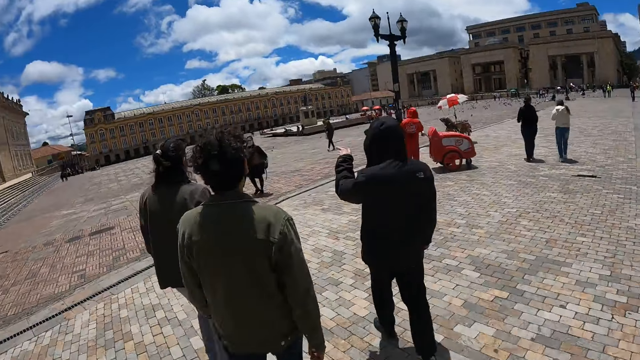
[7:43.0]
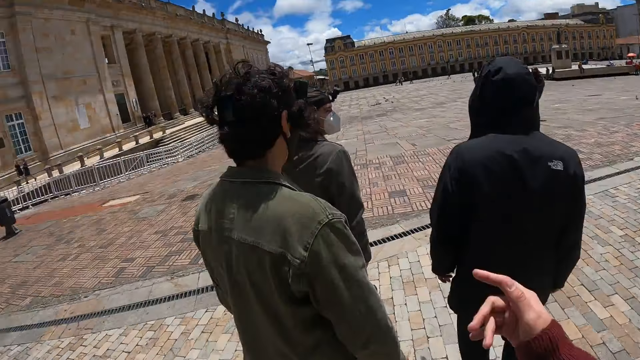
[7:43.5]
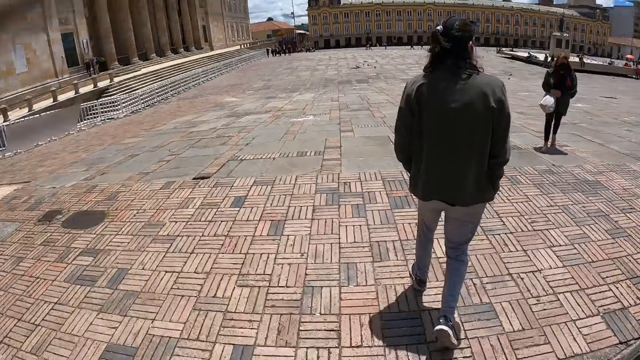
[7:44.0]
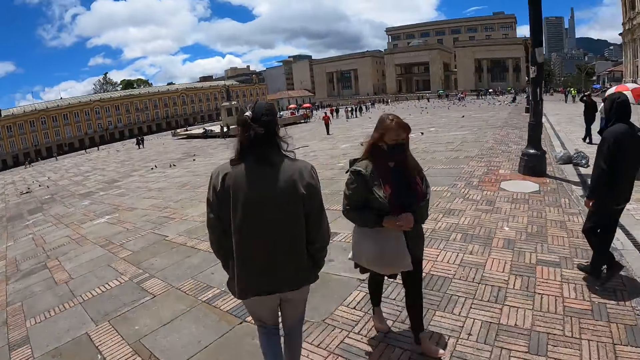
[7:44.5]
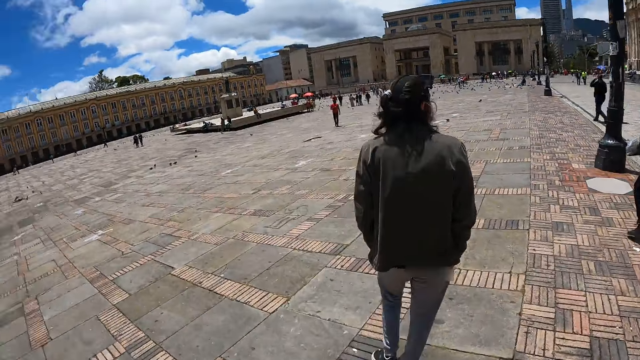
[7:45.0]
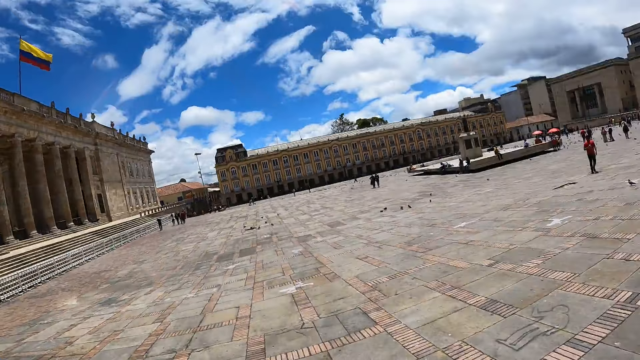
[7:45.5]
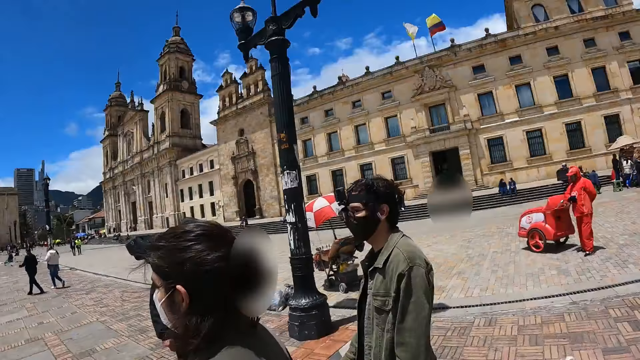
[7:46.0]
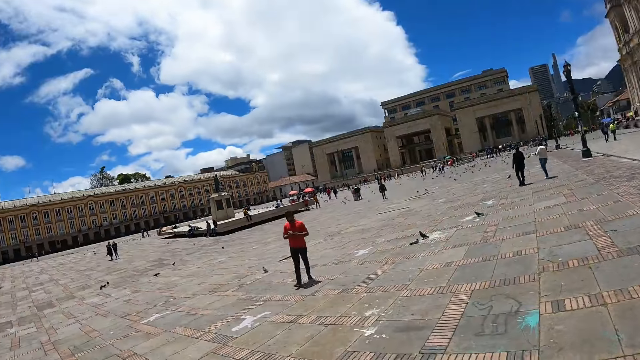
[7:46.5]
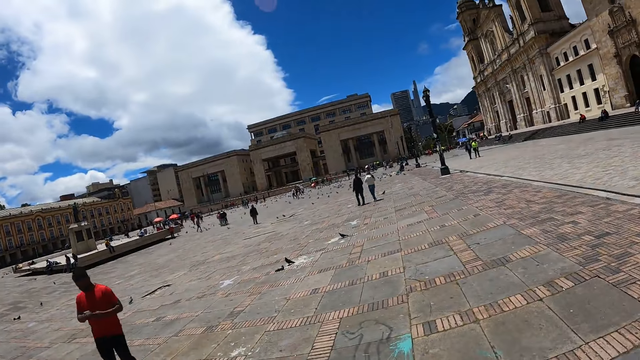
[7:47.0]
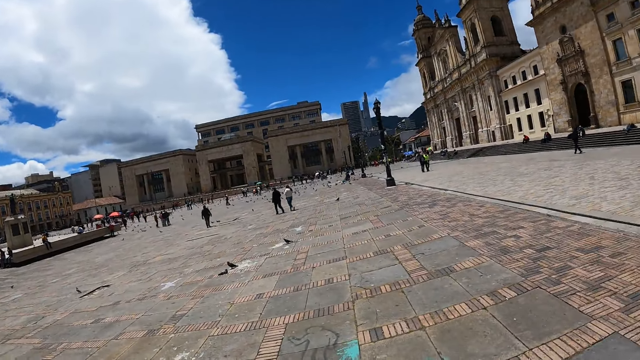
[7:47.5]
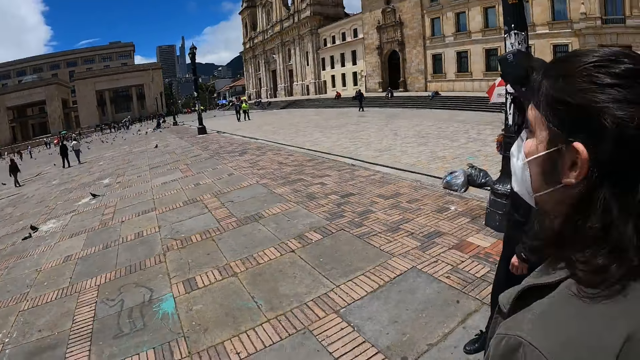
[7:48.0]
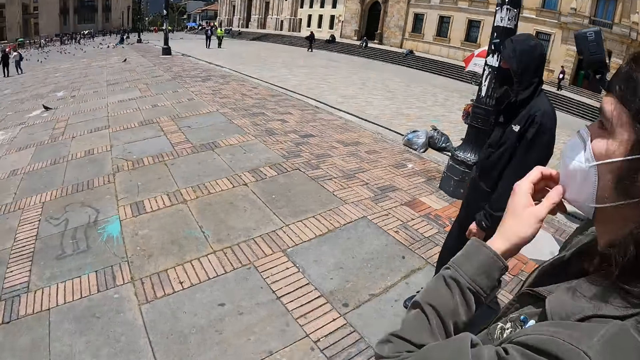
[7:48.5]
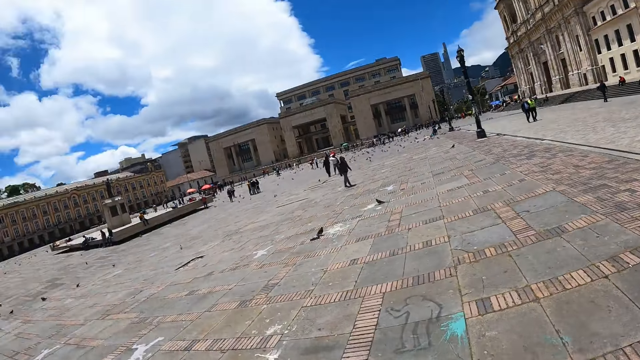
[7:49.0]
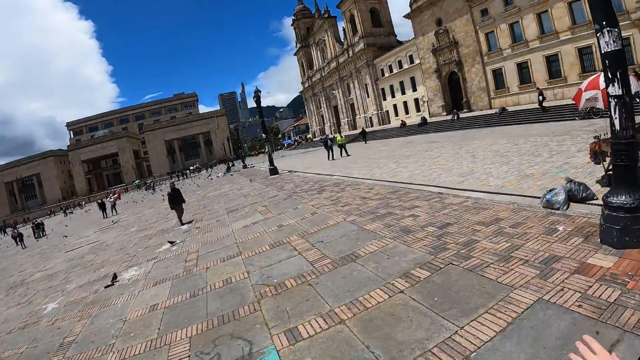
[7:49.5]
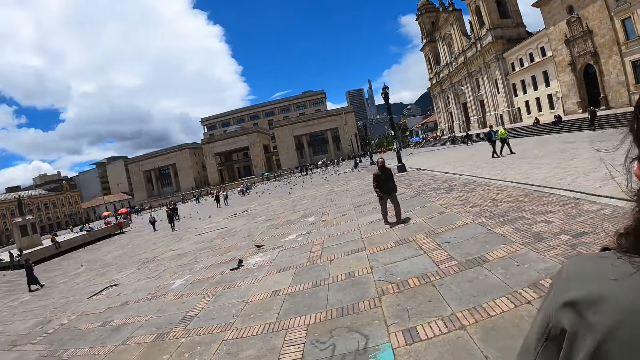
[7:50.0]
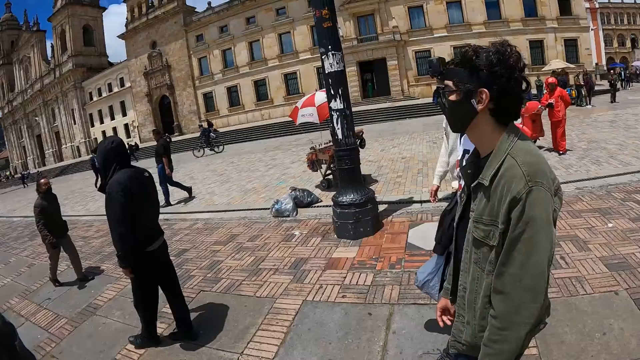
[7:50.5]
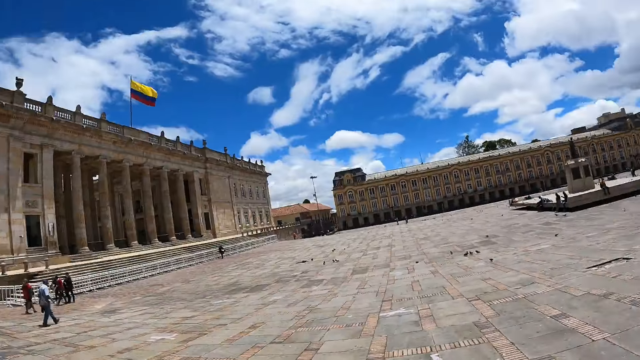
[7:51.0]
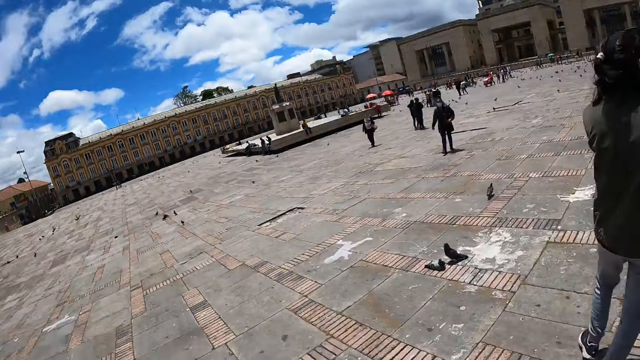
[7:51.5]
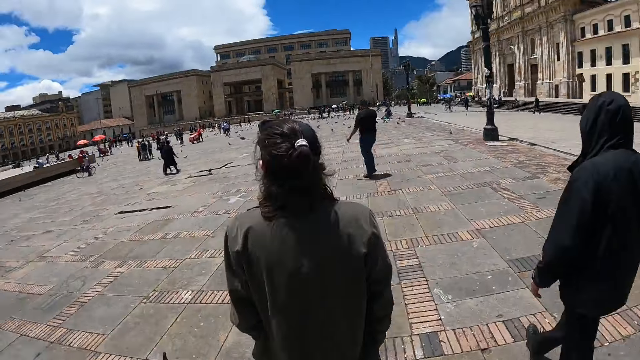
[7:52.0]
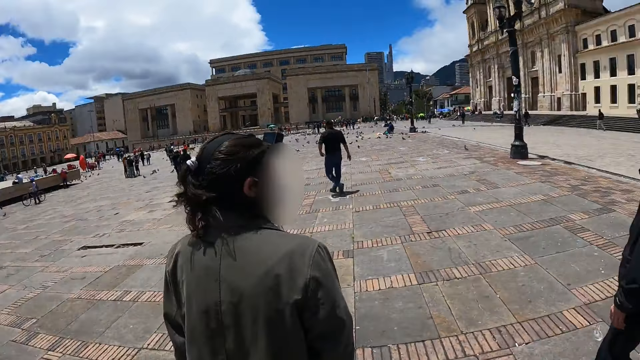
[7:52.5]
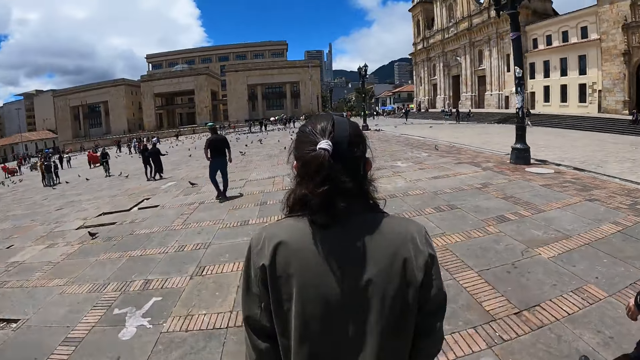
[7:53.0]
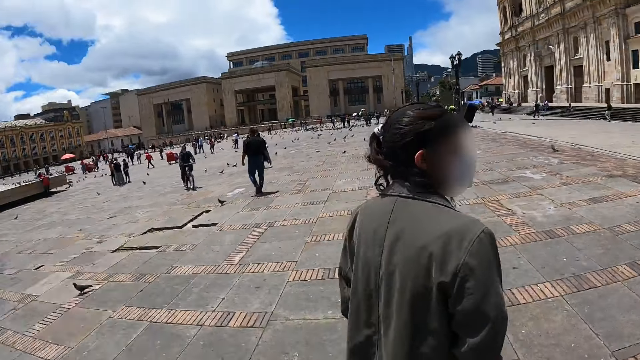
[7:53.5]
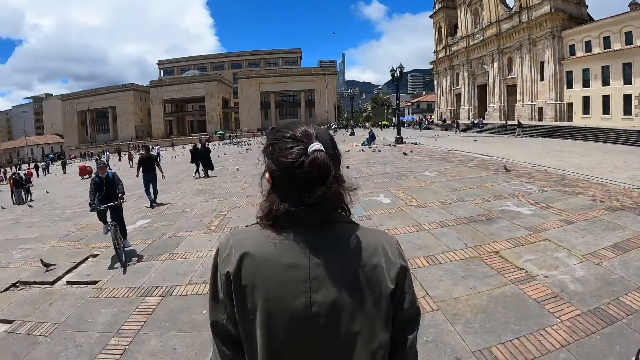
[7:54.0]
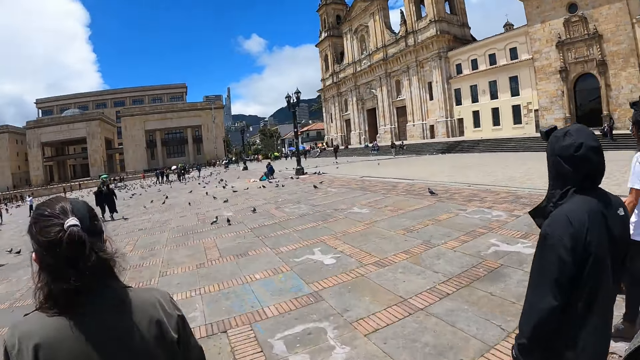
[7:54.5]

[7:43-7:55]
The camera wearer looks around. They talk to a person. They walk outside on the side of the road with the person and two other people.

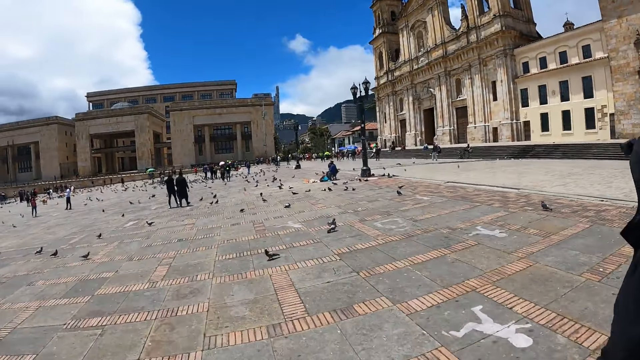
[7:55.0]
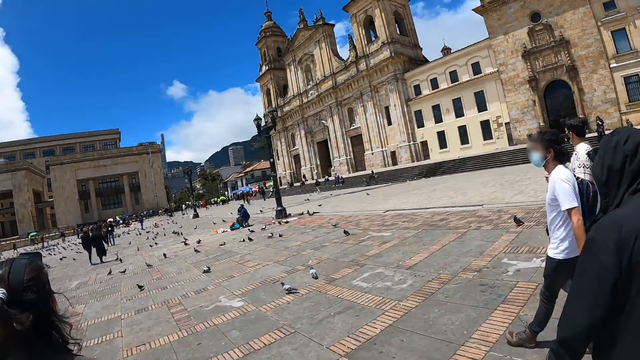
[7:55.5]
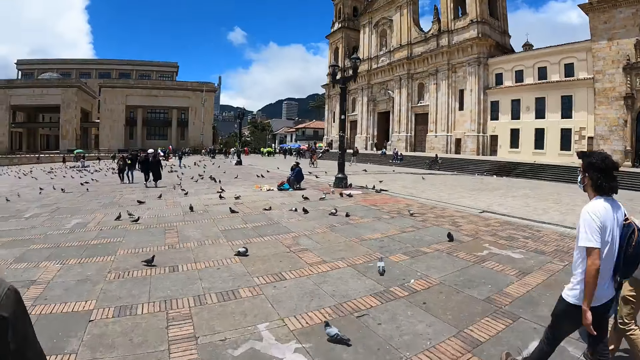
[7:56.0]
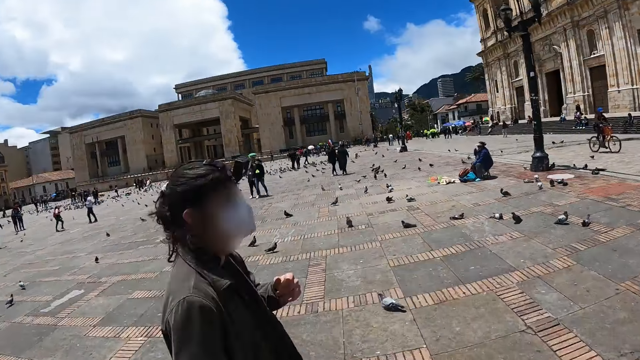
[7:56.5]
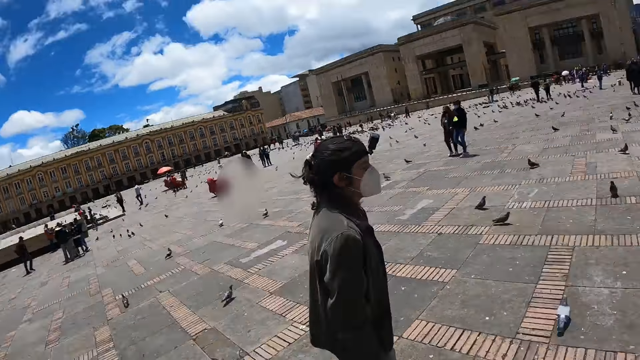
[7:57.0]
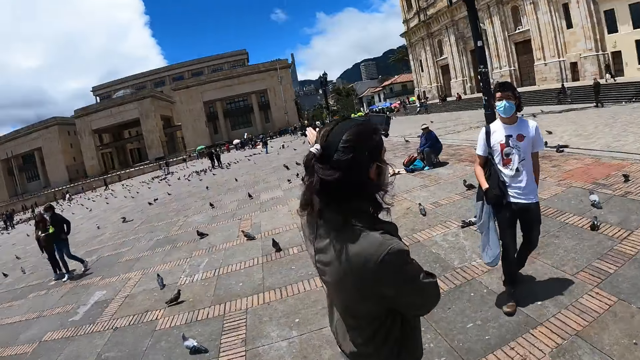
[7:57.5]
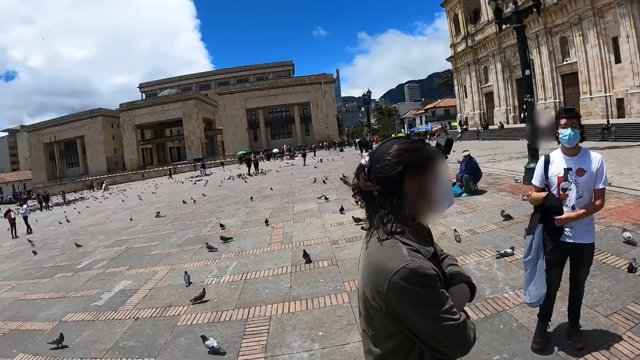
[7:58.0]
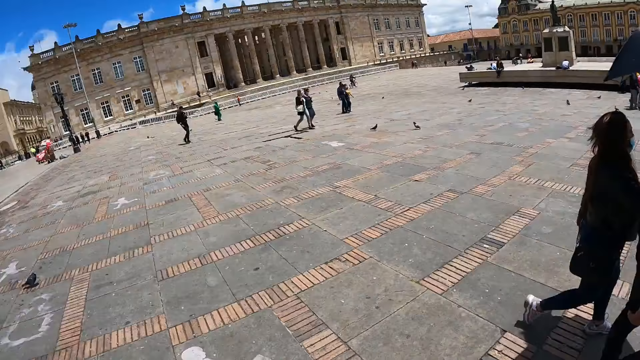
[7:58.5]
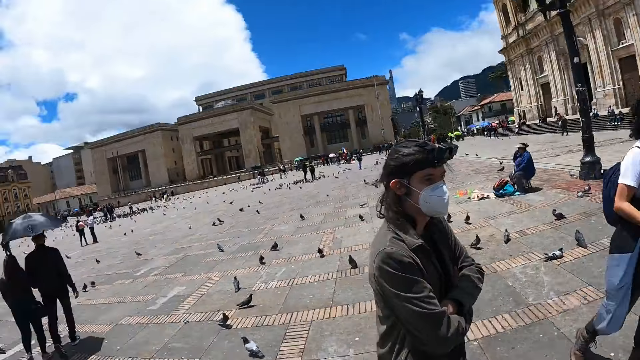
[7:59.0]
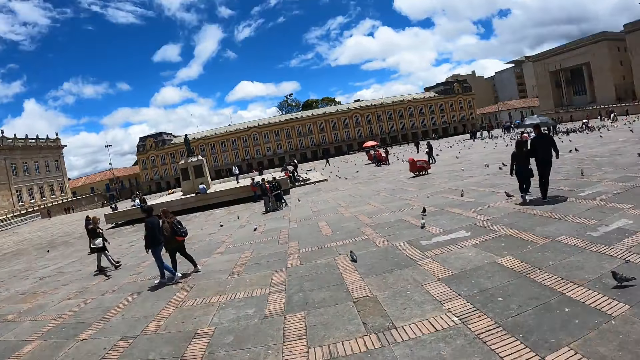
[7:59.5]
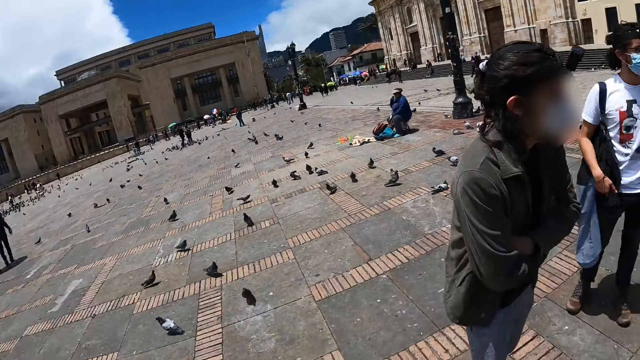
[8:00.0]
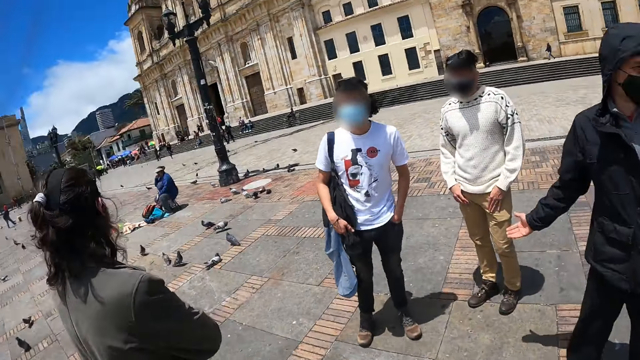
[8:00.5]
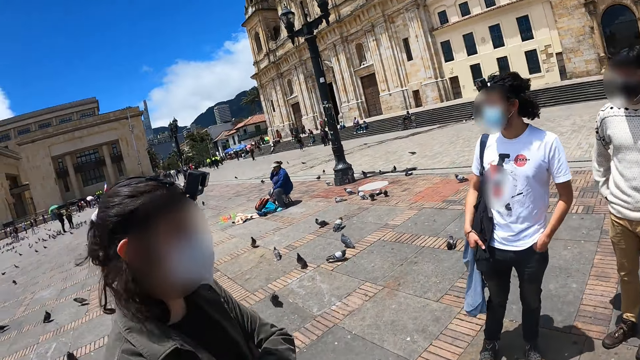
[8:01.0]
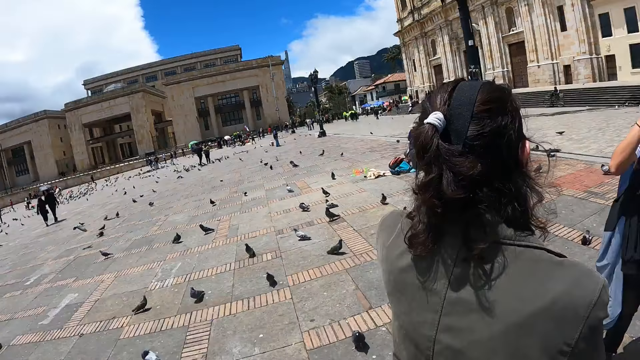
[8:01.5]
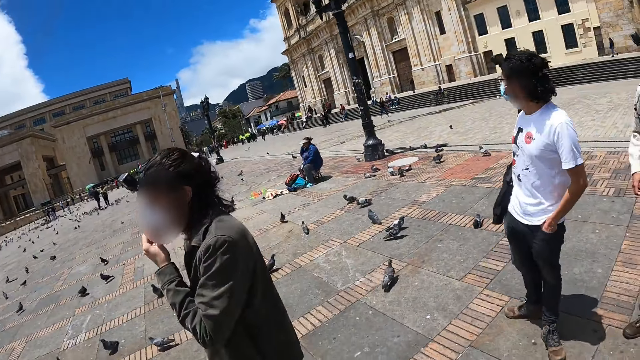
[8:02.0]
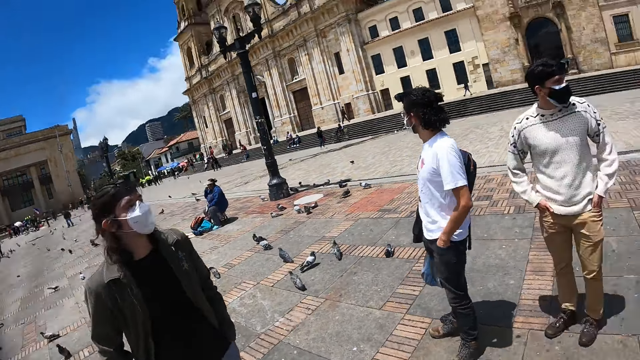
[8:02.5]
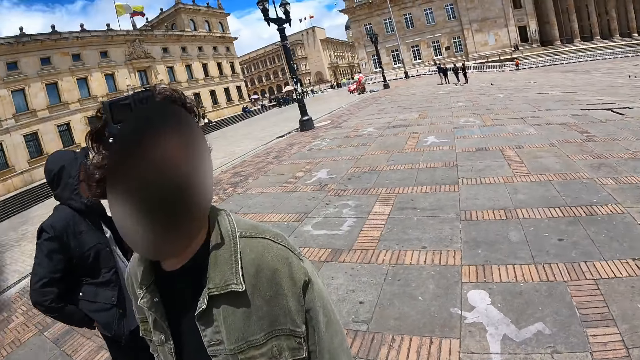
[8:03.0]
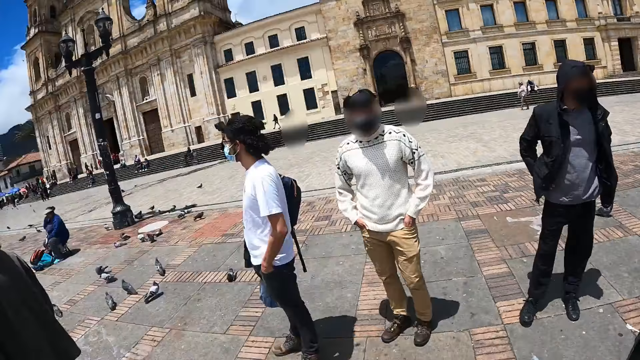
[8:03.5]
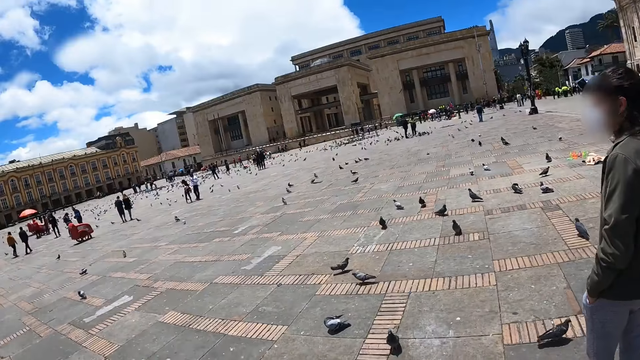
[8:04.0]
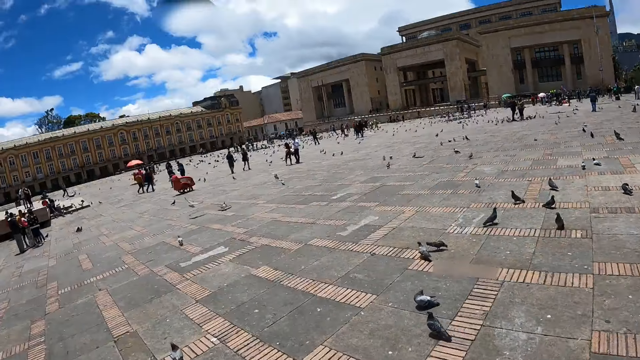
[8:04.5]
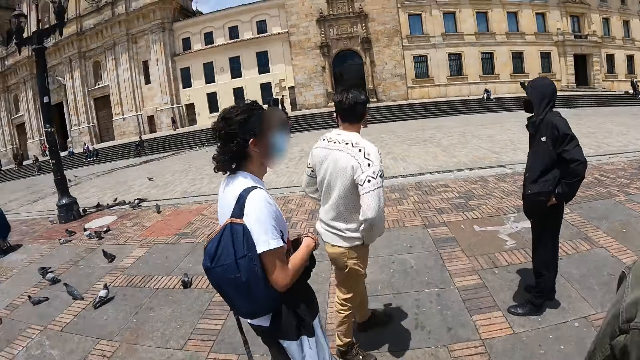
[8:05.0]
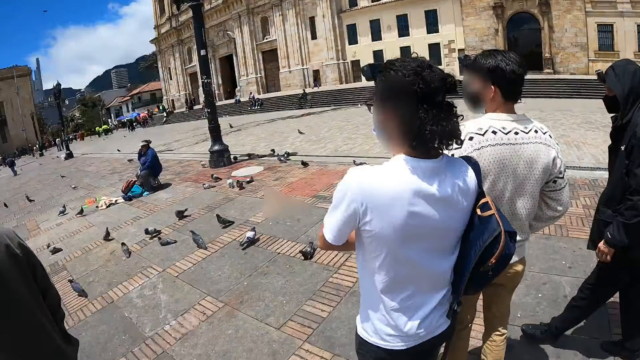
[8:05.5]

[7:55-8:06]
The camera wearer looks at three people.
